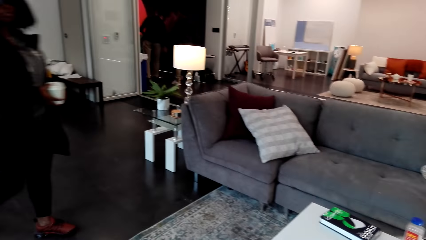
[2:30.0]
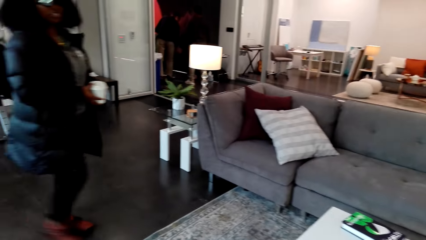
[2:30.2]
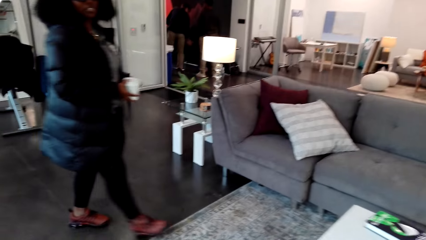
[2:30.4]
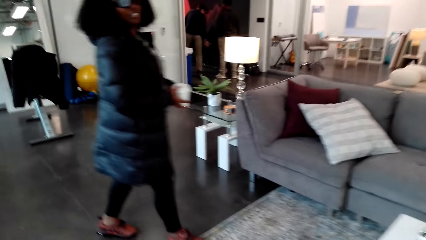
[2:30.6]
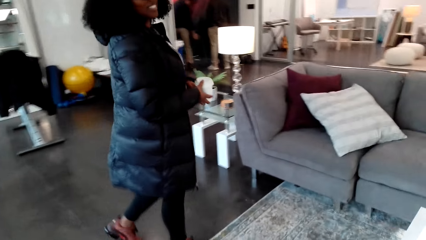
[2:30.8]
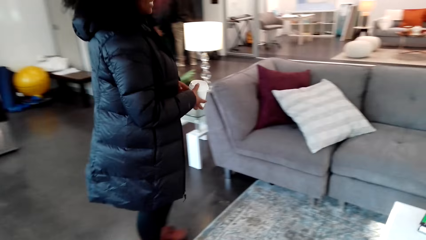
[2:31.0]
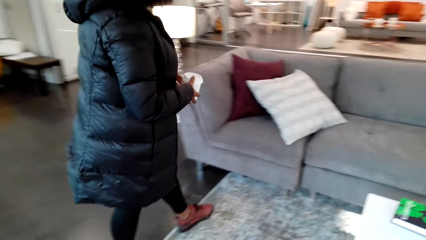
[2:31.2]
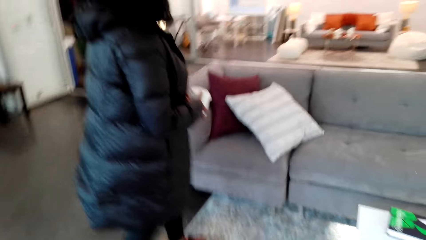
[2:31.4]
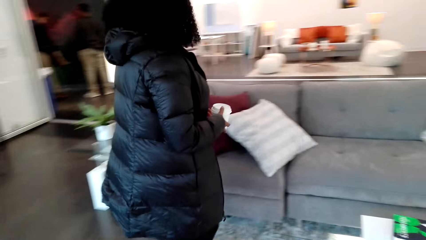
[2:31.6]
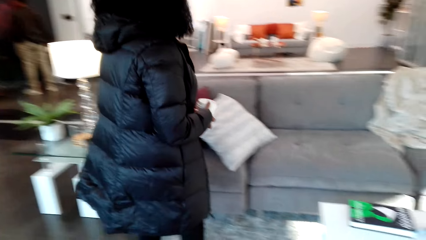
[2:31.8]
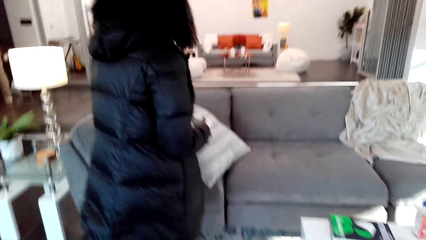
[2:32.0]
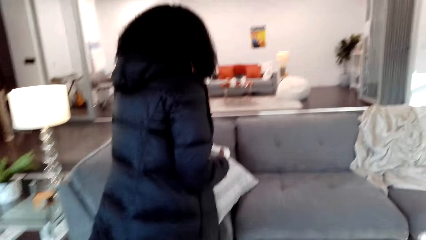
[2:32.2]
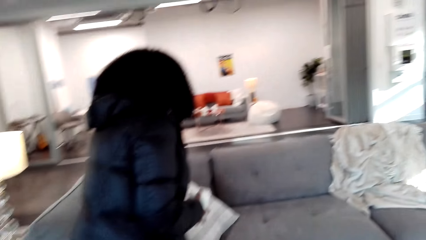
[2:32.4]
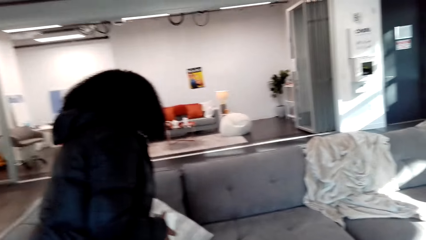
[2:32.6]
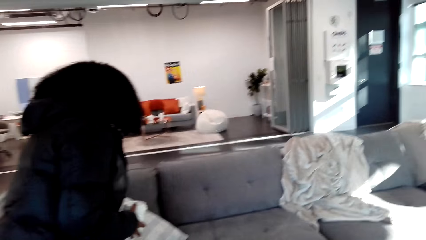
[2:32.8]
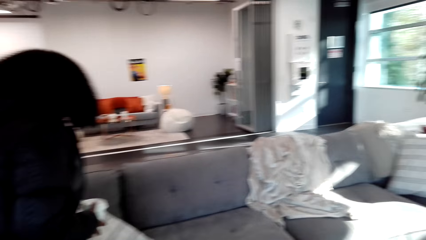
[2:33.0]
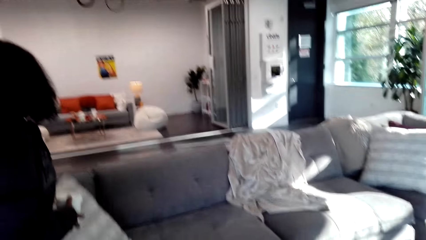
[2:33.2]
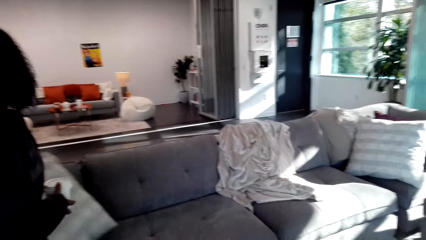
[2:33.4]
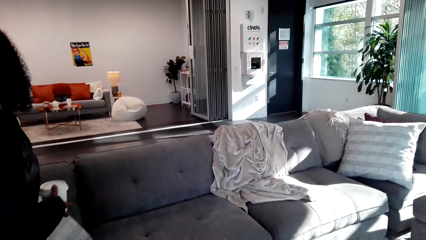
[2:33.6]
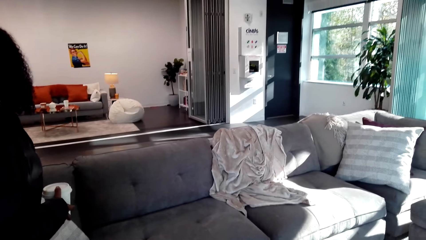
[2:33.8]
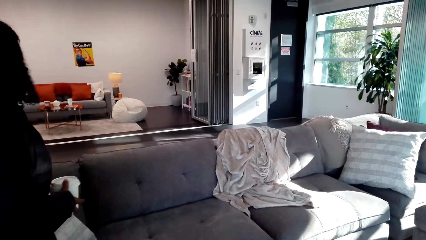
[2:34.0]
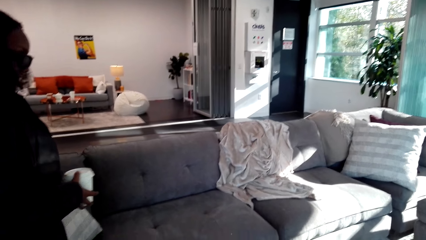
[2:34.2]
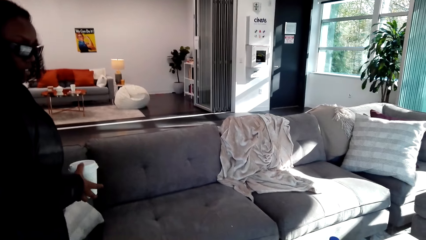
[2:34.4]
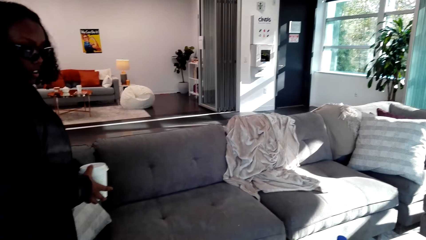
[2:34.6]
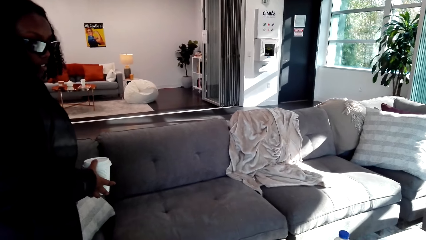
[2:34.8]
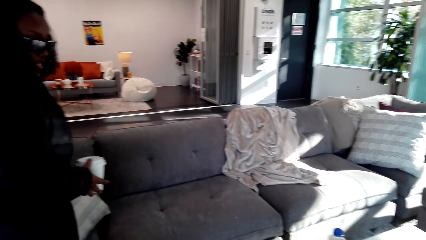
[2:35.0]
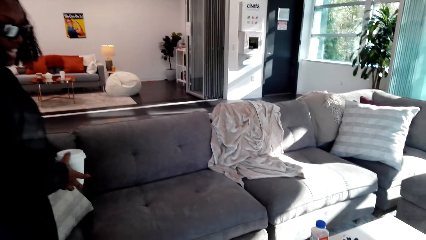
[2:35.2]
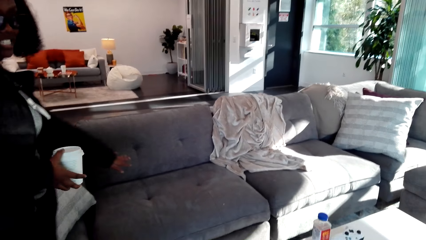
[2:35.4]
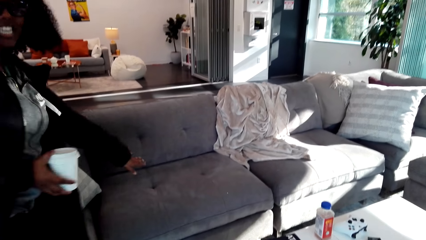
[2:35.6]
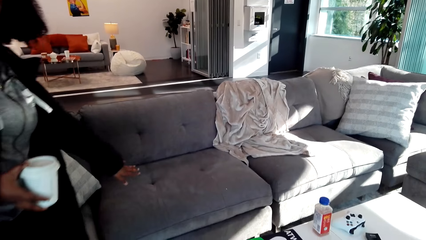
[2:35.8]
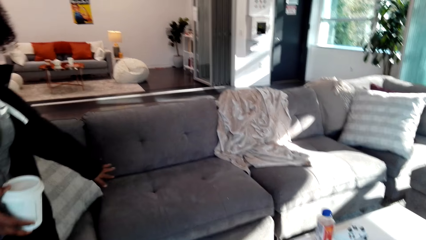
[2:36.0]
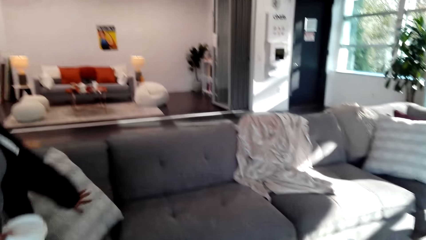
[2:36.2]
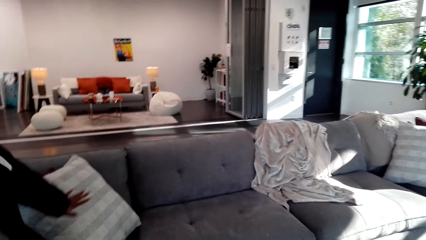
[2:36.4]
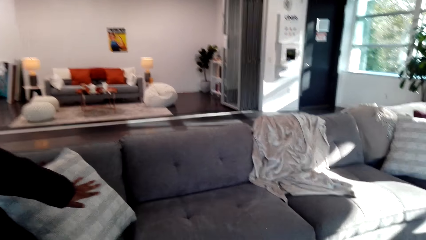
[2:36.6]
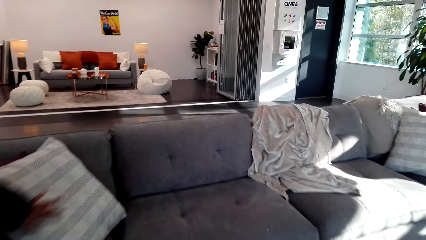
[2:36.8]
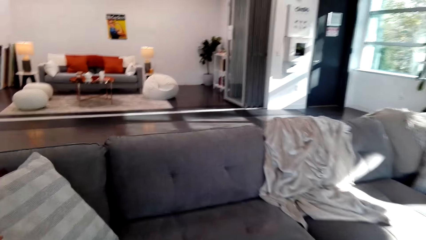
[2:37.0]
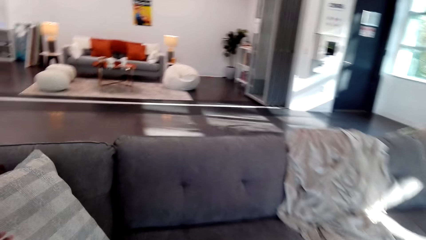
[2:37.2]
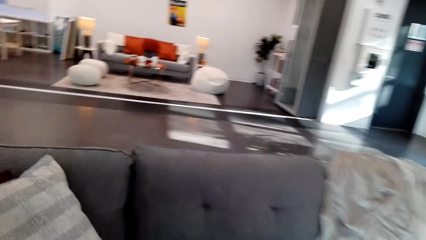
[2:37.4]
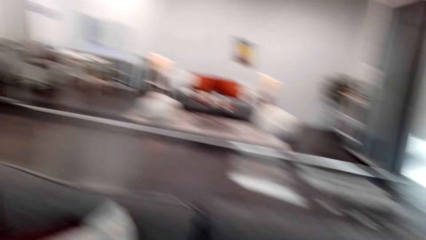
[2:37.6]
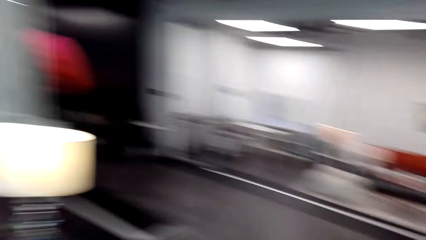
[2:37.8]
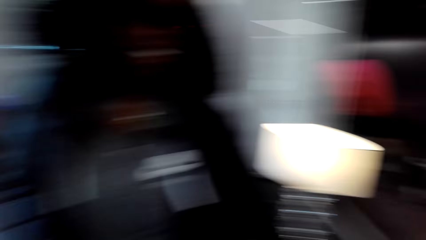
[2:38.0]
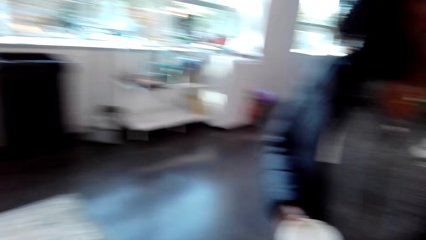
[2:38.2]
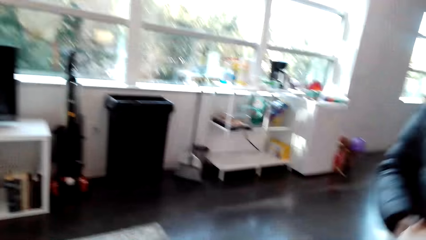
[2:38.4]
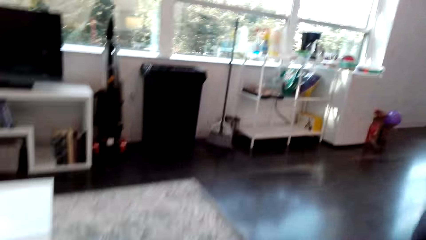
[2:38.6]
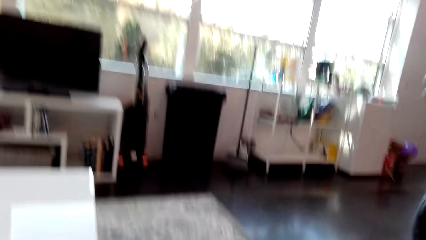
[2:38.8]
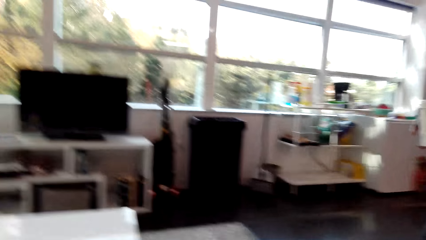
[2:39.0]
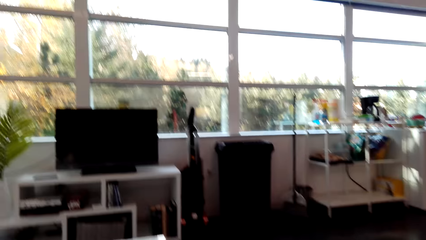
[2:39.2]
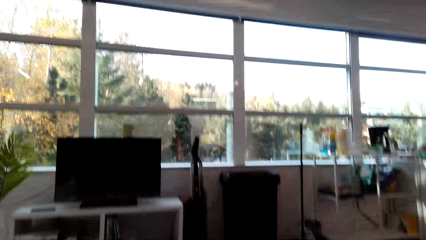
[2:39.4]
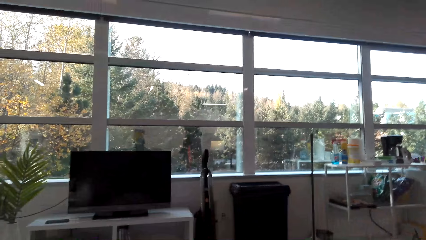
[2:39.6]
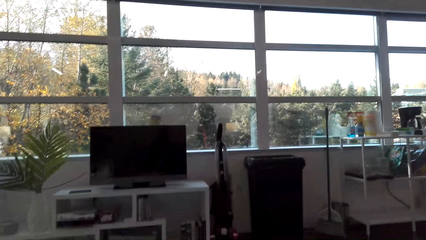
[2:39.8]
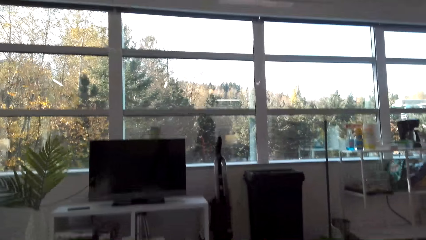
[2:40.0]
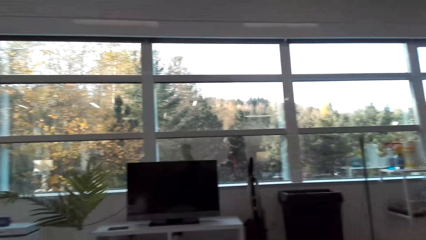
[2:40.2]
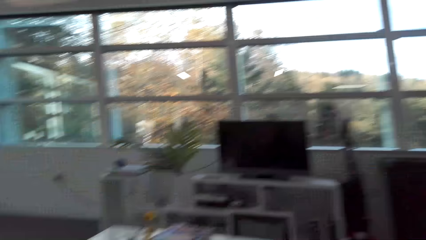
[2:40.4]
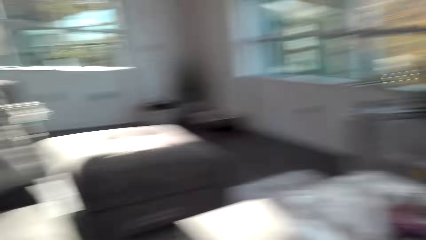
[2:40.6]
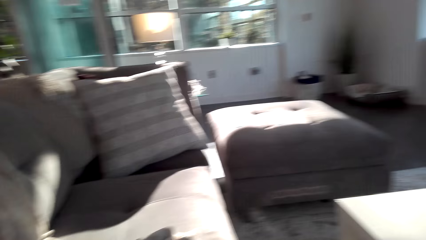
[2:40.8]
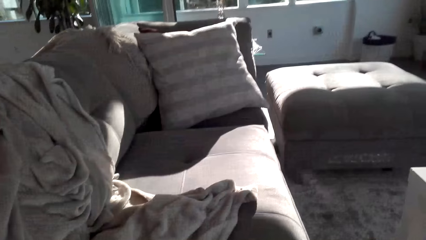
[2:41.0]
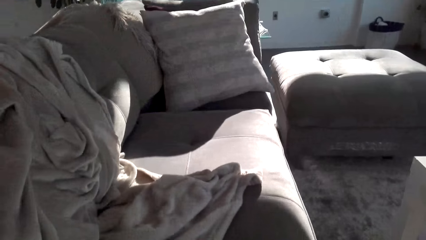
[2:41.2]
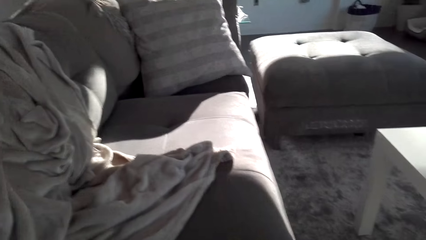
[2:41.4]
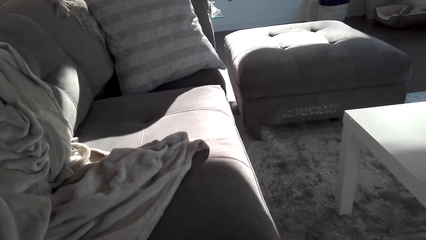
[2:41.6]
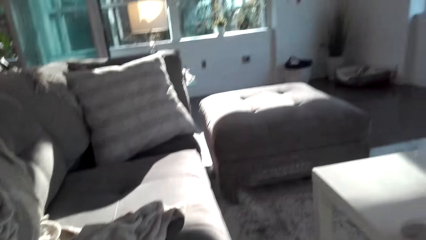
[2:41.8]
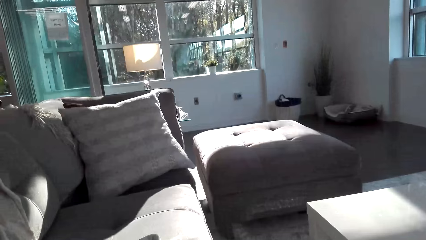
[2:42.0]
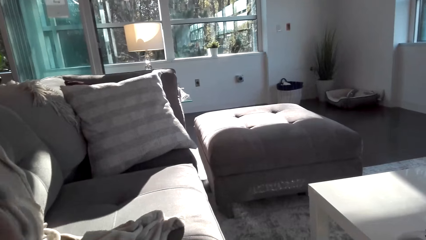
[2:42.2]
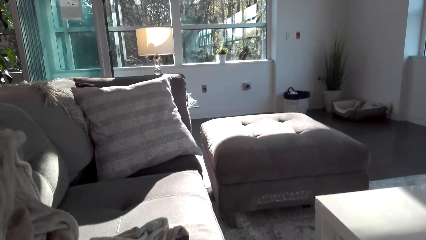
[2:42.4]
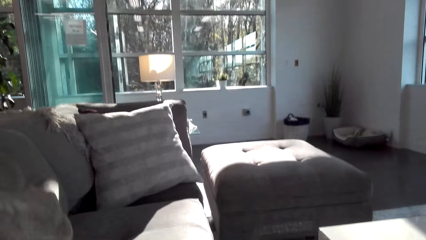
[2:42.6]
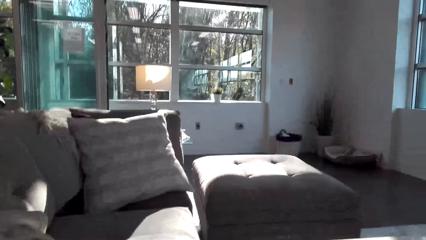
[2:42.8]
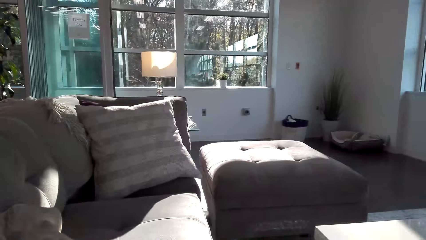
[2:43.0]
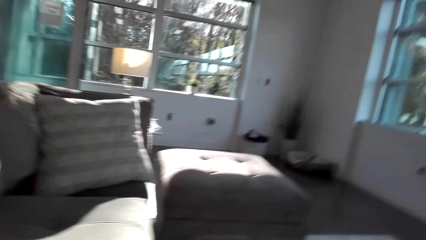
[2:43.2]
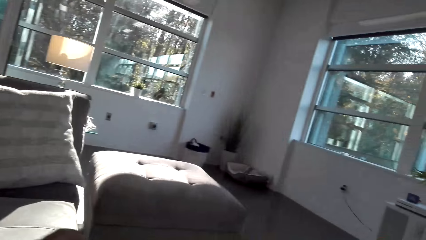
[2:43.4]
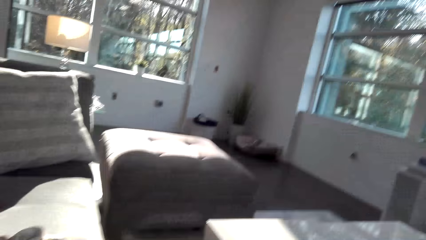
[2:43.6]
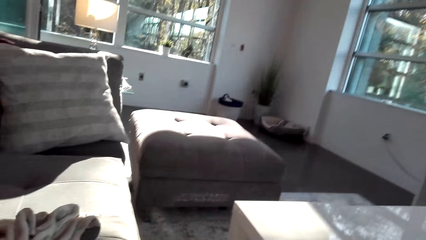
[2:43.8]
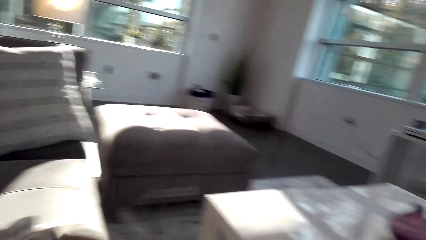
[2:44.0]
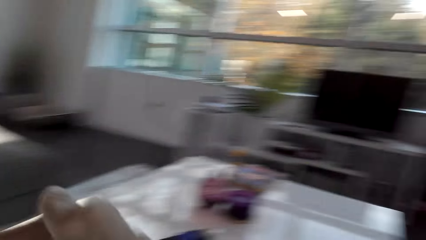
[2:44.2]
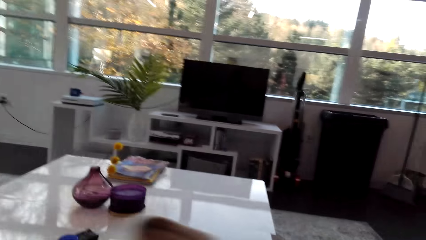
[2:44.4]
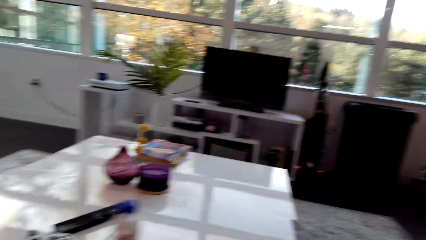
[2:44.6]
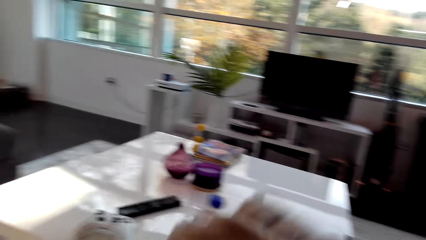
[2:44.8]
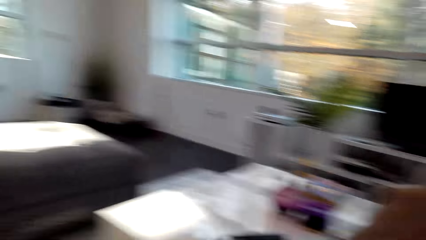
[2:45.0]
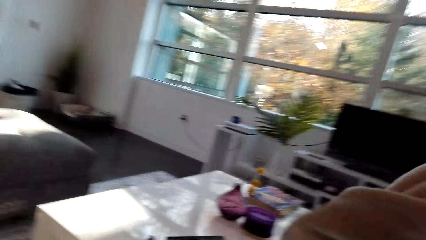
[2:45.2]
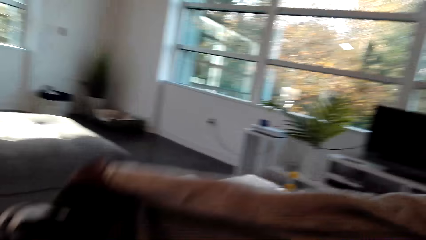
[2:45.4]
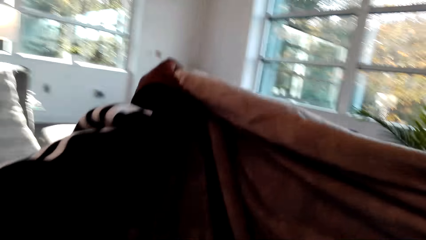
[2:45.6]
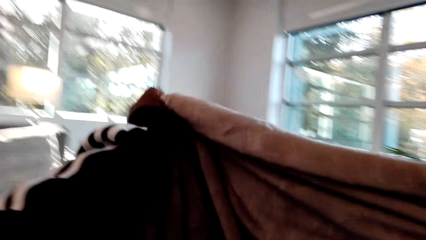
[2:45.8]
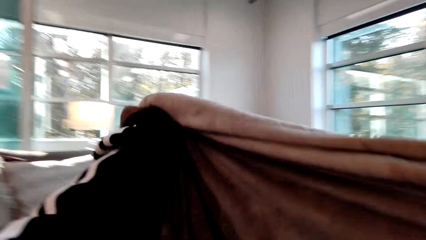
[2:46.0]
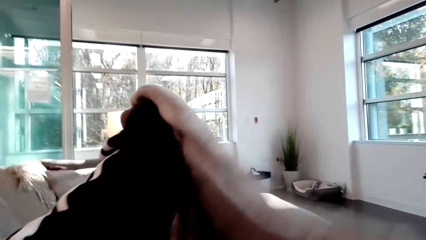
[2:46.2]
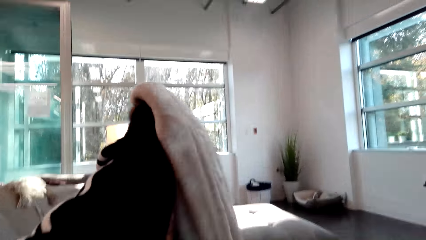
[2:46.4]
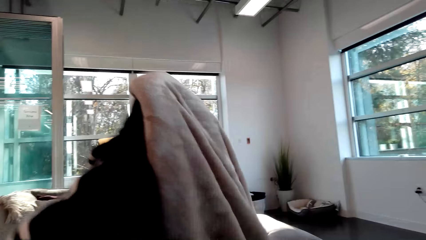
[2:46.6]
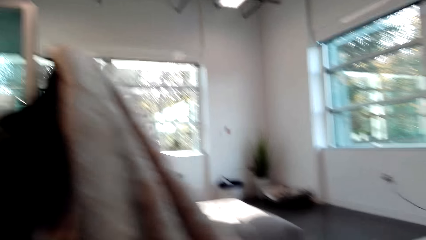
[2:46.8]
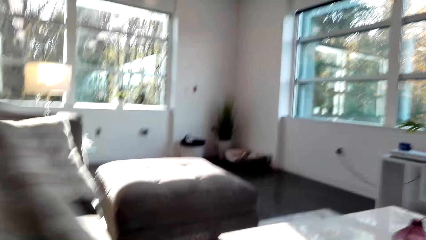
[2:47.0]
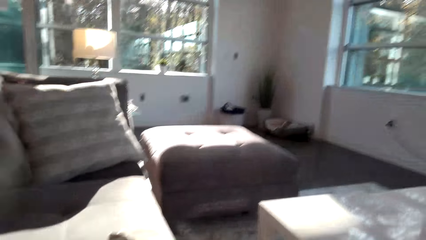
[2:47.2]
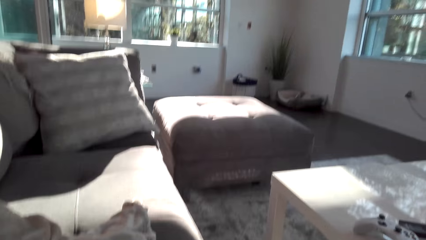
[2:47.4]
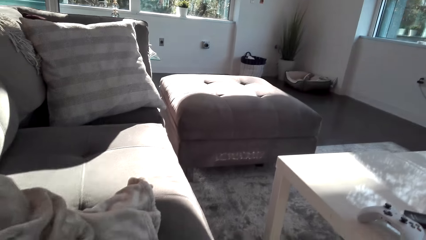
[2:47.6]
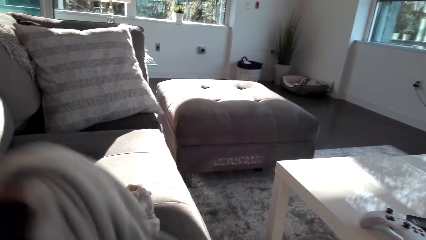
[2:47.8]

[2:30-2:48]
The woman walks. The camera wearer talks to the woman. The woman holds a cushion. The camera wearer talks to the woman. The woman talks to the camera wearer. She talks to the camera wearer again. The camera wearer looks around. The woman talks to the camera wearer. She talks to the camera wearer again. The camera wearer looks around and talks to the woman. They talk to the woman again. The woman talks to the camera wearer. The camera wearer talks to the woman, looks around, talks to the woman, and holds a duvet with both hands. They lift the duvet.
